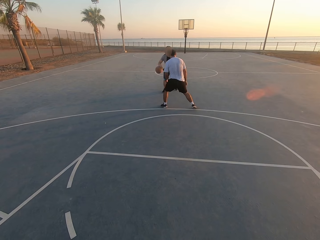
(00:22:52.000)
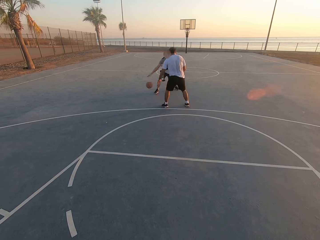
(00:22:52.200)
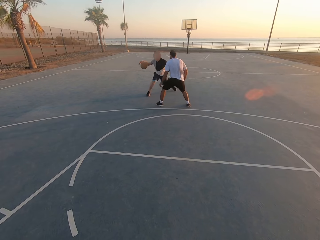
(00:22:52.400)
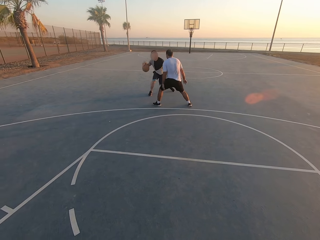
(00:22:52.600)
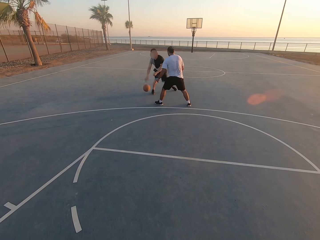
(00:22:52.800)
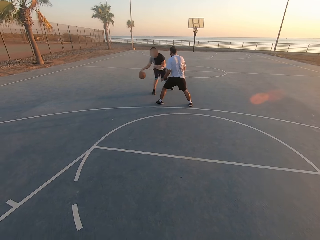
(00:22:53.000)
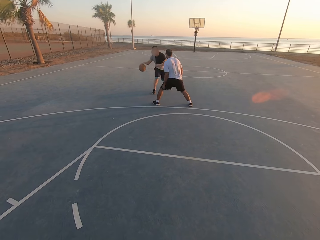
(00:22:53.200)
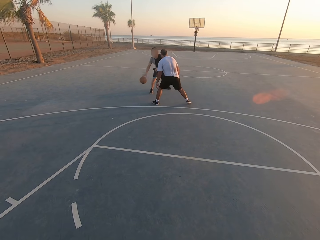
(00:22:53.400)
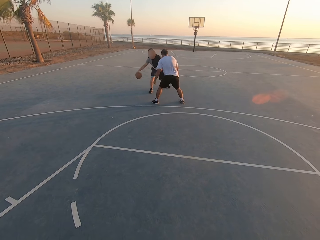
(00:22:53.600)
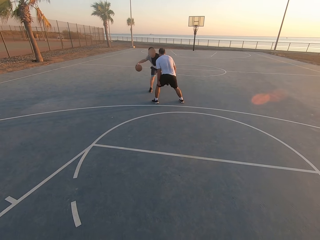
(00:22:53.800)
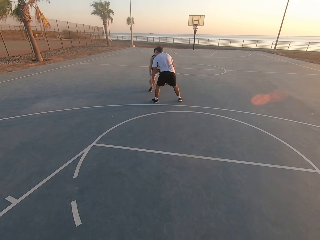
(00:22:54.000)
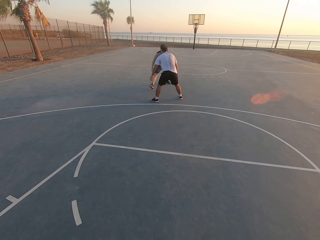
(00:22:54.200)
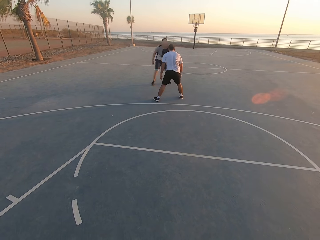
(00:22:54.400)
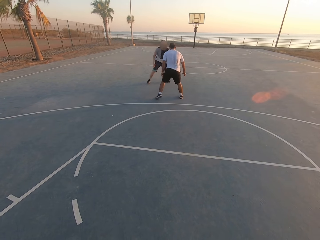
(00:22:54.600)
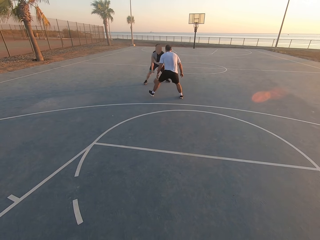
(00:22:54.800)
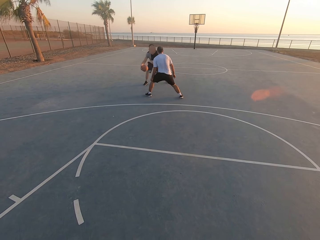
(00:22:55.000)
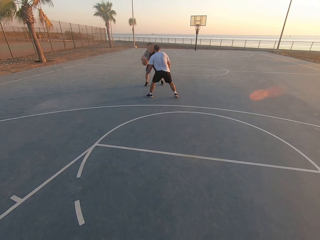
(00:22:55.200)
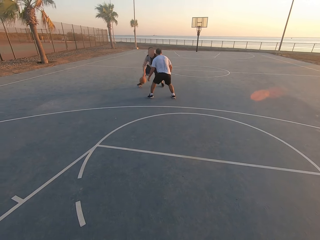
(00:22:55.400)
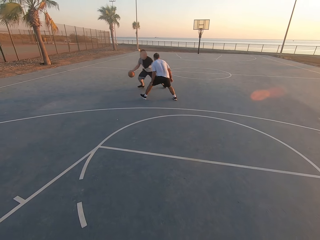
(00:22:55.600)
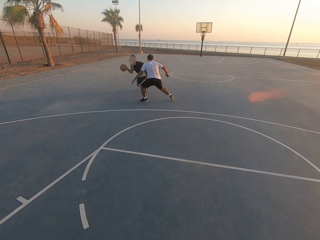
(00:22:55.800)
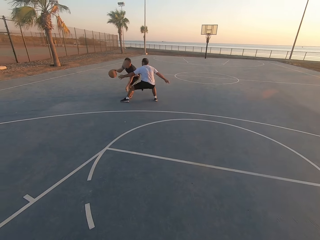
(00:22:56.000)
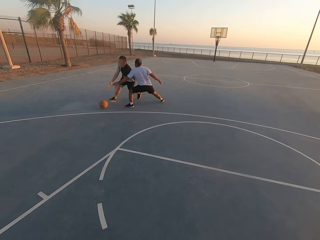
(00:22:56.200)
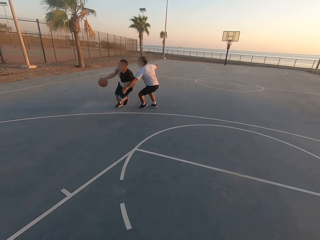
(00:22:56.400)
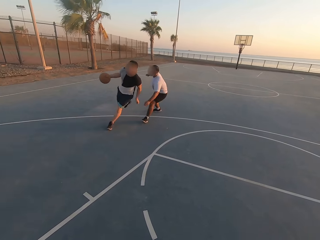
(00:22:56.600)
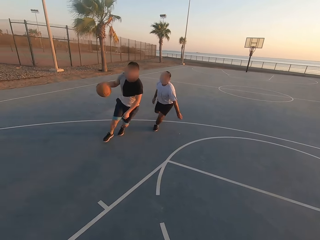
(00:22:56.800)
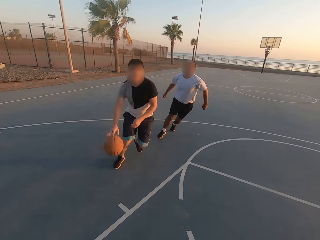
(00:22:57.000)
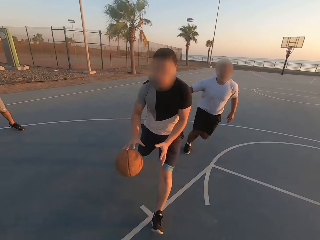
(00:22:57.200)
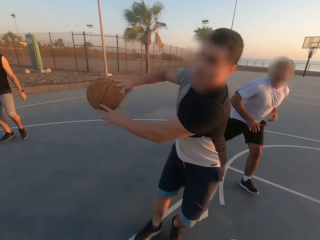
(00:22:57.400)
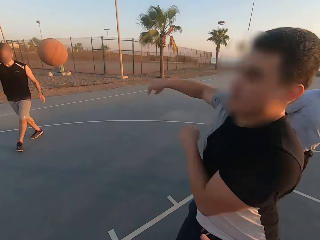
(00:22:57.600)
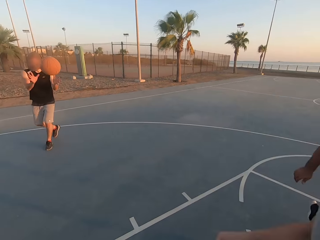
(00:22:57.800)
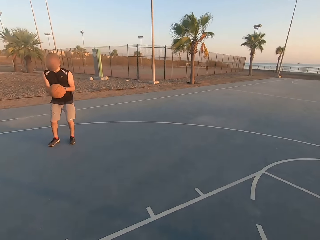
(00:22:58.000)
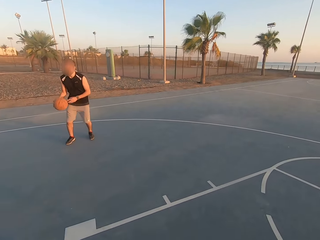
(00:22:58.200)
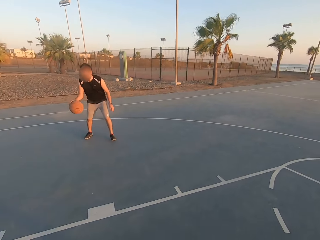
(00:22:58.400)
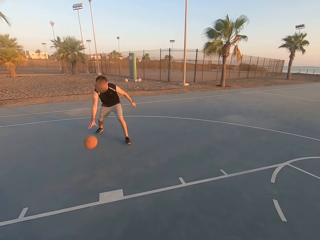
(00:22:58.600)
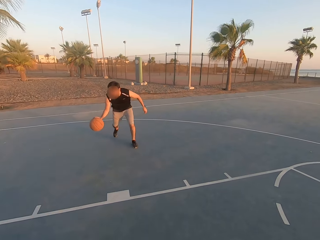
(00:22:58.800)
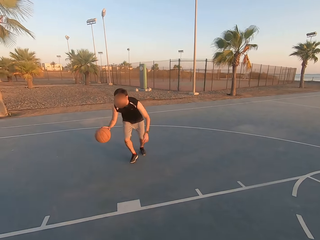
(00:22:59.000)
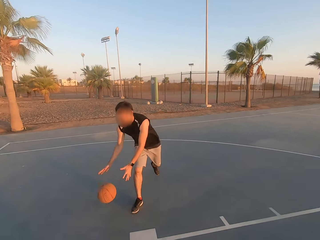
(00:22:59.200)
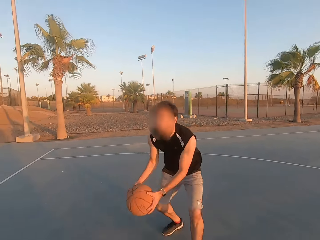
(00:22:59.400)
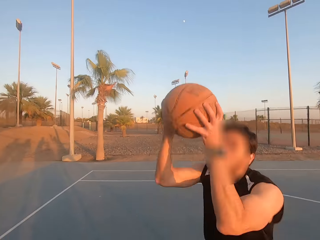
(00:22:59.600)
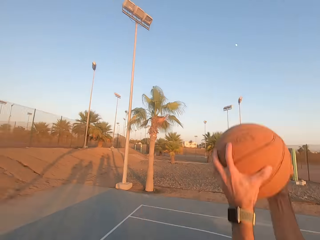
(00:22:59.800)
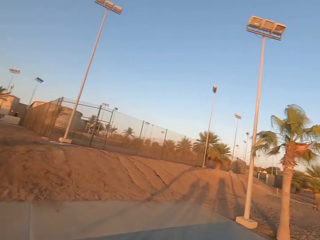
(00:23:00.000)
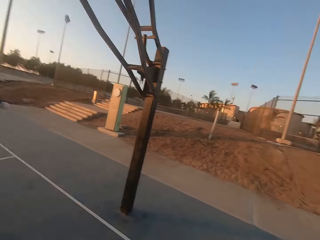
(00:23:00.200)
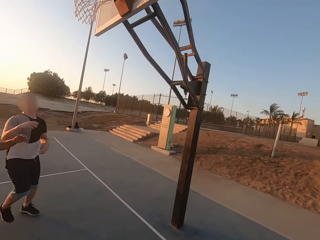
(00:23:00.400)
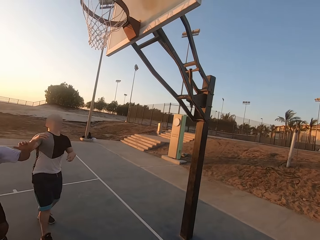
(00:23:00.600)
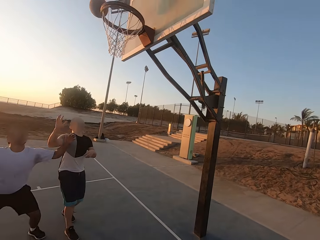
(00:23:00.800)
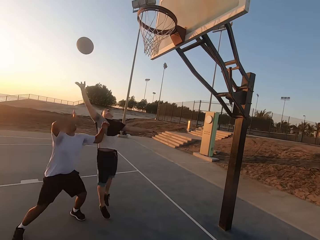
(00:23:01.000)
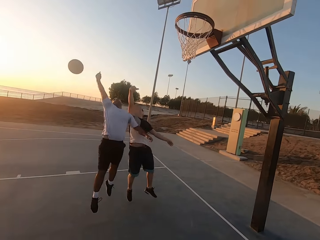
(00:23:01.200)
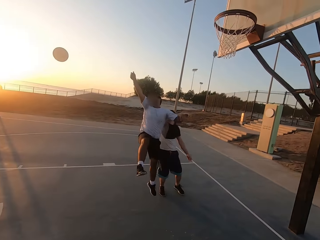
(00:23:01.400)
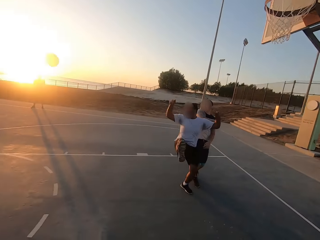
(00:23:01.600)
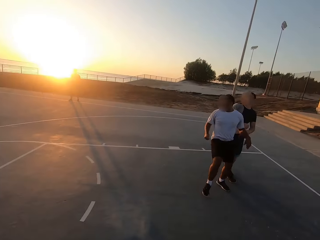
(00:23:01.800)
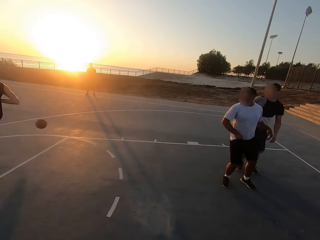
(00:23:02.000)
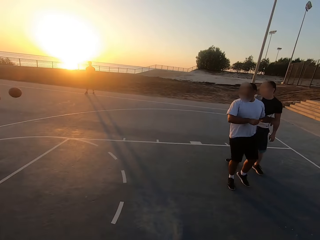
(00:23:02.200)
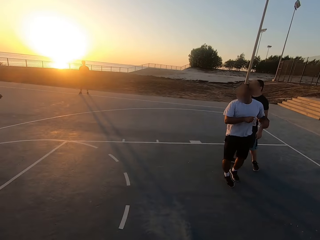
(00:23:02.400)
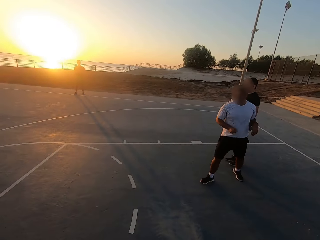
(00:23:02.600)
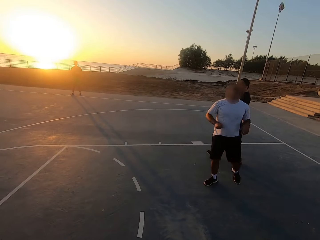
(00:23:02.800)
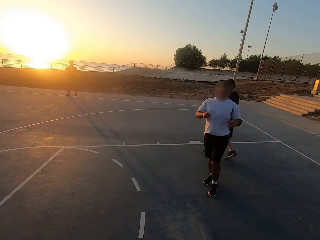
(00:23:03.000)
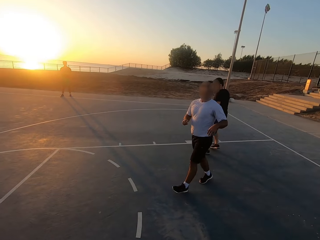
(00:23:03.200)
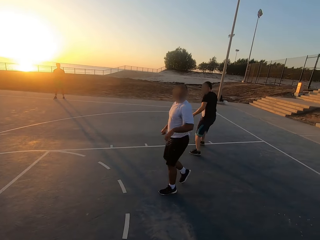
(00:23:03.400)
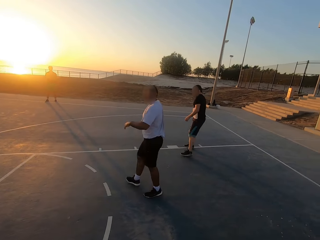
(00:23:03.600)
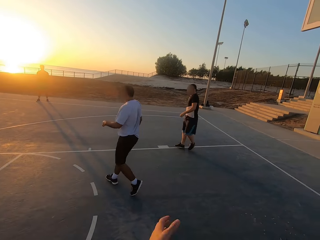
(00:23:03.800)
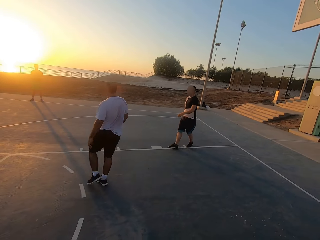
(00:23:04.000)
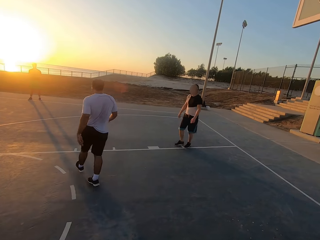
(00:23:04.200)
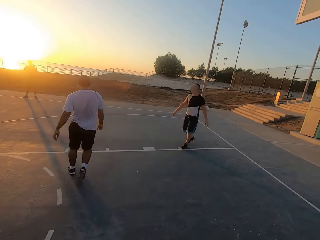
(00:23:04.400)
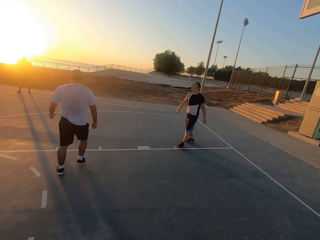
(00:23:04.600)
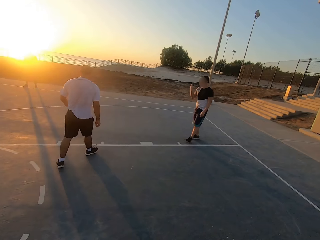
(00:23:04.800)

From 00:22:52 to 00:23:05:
A man throws the ball to another man. The second man picks up the ball, dribbles the ball and throws the ball in the hoop. A third man taps the ball. The camera wearer looks at a man. The second man runs for the ball.

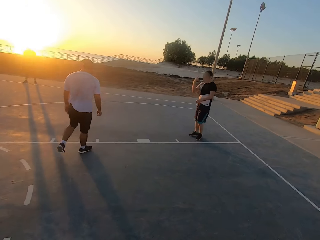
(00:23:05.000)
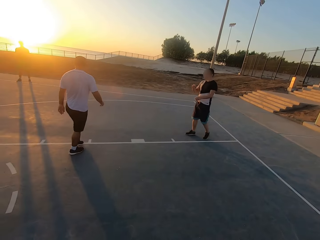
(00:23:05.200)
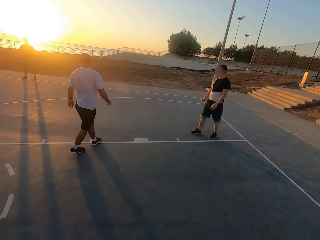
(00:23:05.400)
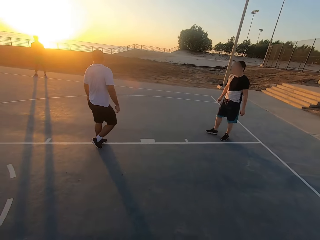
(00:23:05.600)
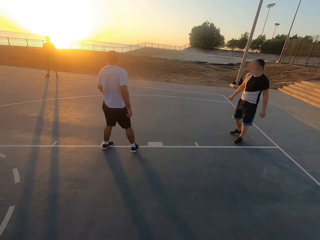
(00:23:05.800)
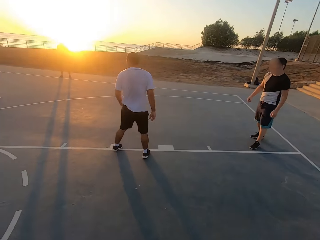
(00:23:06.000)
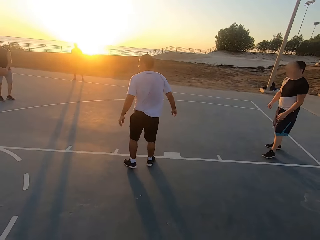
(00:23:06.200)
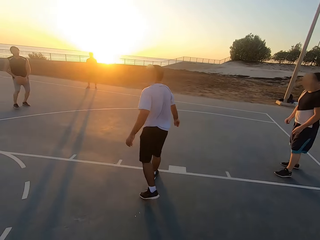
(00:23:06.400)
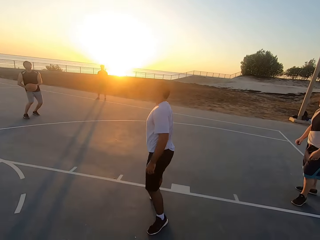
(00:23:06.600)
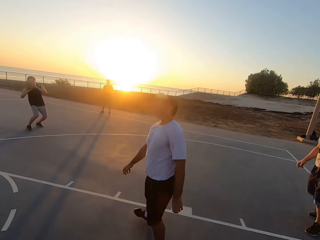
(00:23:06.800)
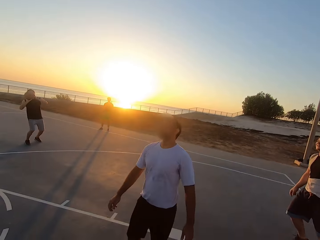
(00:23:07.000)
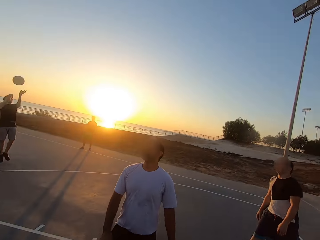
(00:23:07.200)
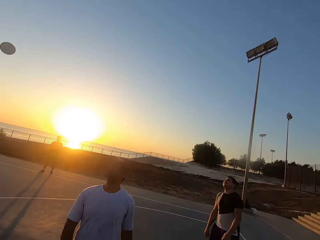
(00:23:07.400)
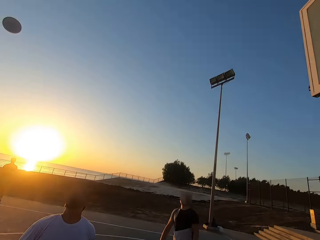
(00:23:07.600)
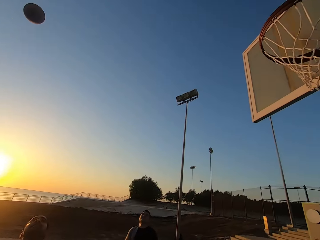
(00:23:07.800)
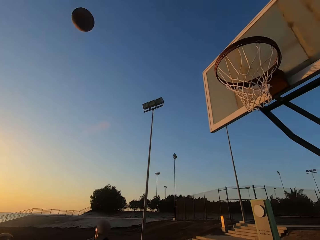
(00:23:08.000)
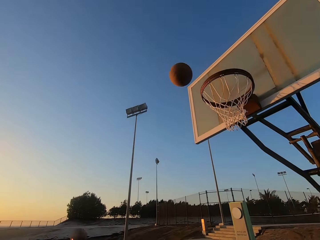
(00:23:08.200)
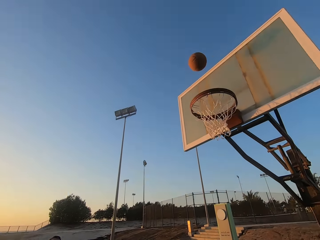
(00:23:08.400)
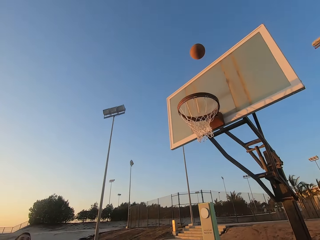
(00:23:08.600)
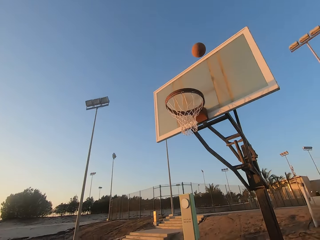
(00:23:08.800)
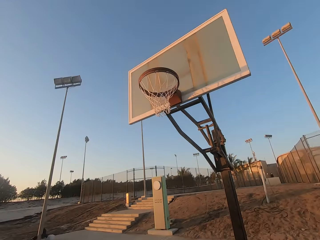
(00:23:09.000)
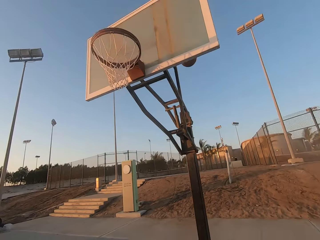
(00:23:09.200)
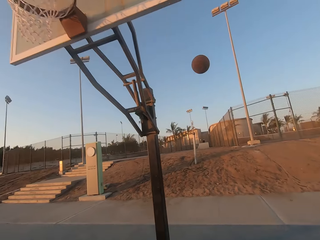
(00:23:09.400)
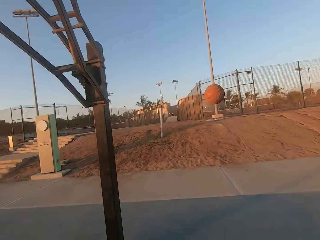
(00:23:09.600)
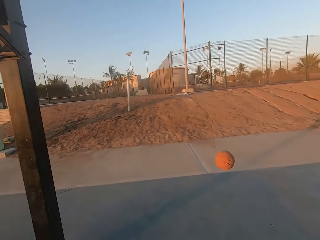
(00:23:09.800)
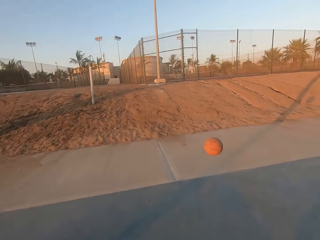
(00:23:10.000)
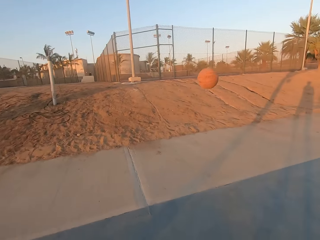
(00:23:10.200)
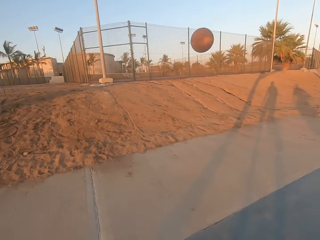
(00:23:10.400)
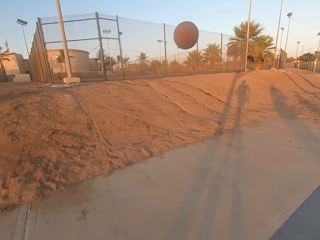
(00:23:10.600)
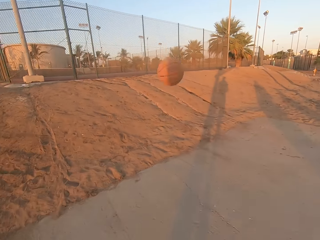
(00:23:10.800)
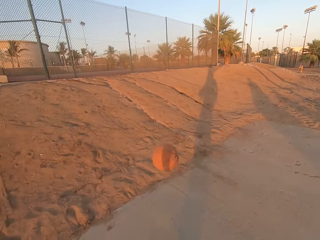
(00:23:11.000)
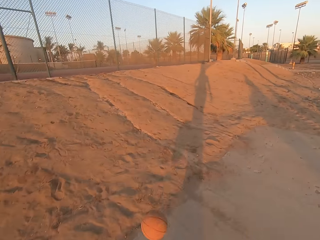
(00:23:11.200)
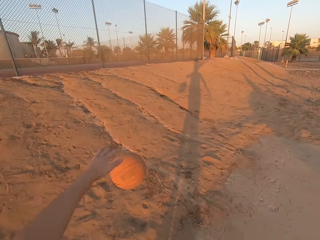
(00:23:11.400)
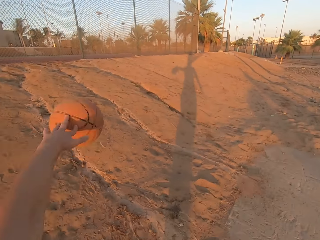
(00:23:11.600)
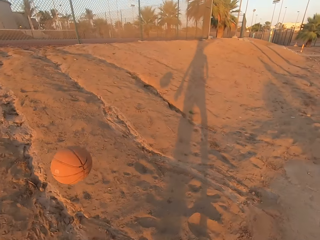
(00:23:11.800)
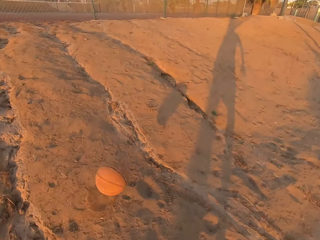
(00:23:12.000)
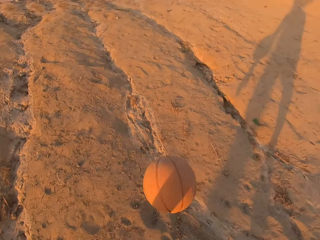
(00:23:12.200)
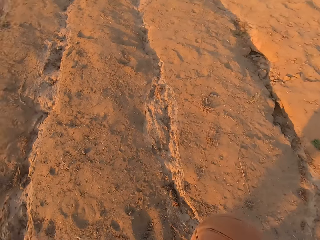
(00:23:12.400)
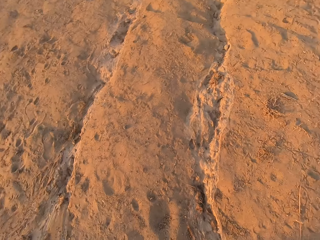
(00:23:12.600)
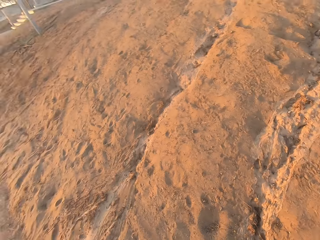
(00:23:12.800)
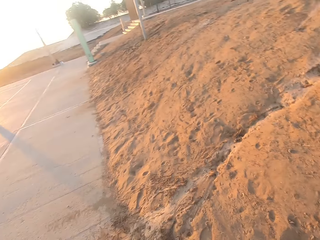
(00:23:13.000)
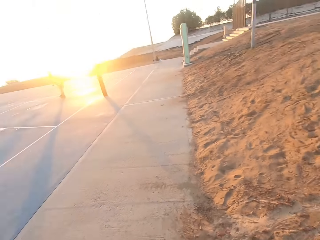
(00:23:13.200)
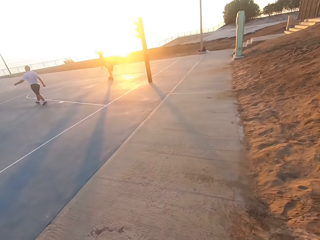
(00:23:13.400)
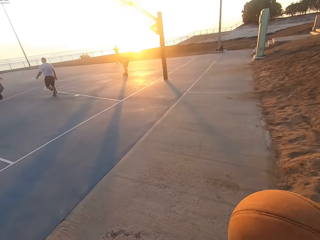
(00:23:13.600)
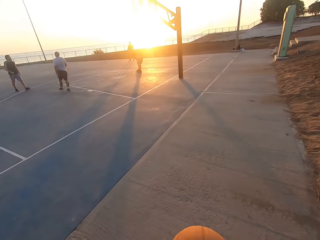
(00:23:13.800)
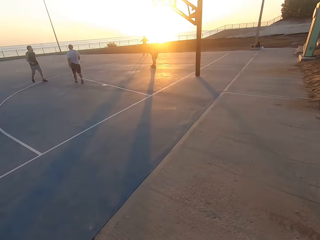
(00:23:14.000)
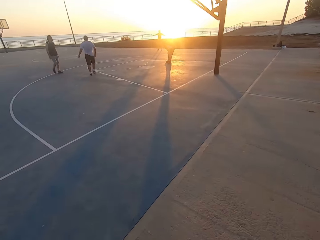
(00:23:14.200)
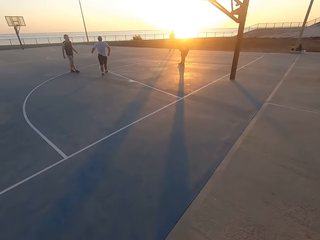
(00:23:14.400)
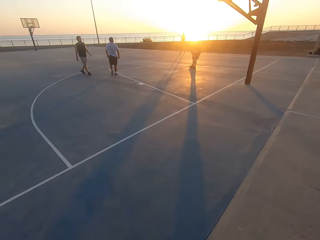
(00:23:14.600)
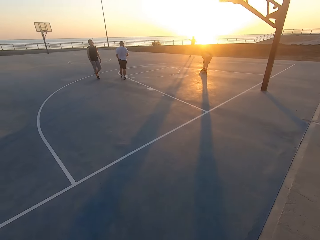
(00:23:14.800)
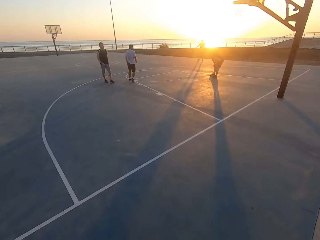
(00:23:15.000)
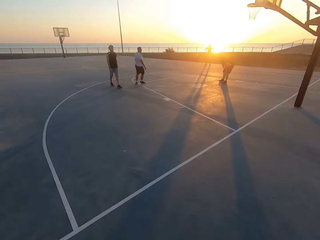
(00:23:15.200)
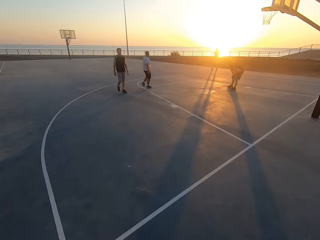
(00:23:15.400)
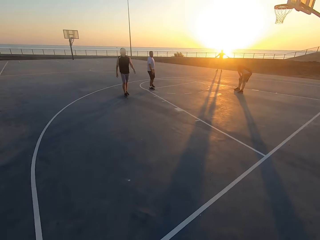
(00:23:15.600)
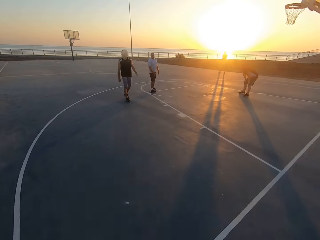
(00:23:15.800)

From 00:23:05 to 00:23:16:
A man throws the ball on the ring. The camera wearer runs towards the ball. They look around and hold the ball. They dribble the ball. They walk.
